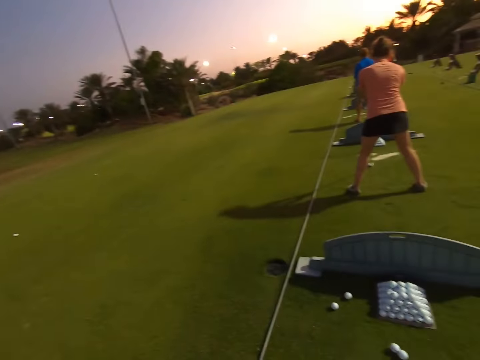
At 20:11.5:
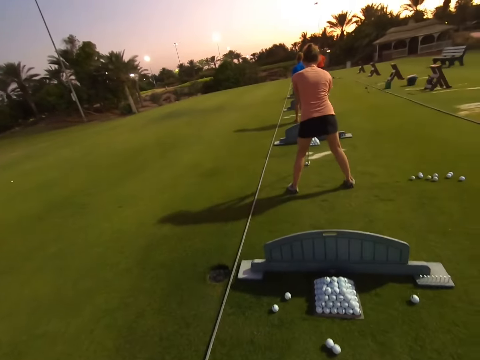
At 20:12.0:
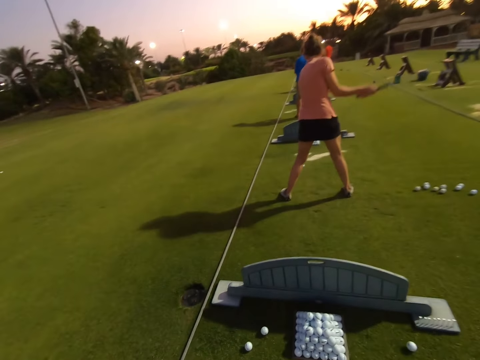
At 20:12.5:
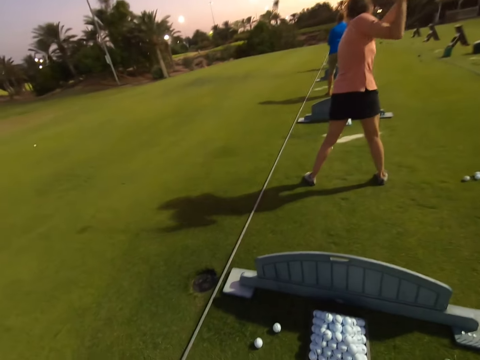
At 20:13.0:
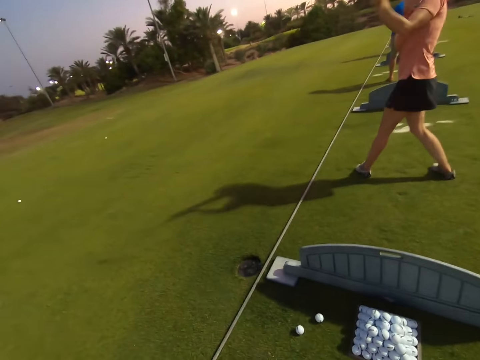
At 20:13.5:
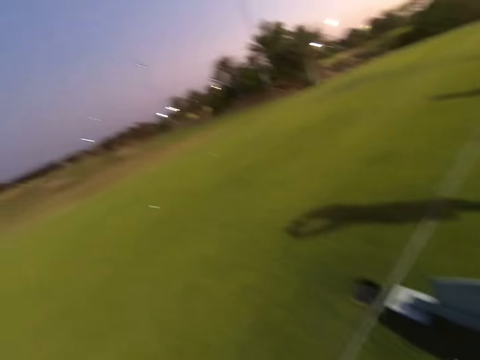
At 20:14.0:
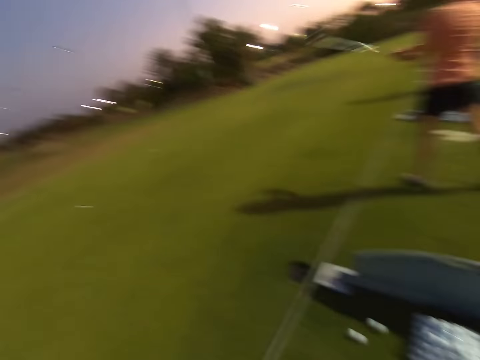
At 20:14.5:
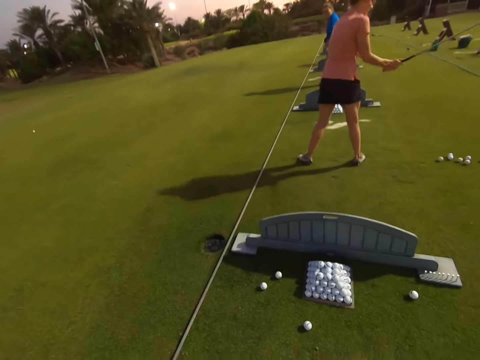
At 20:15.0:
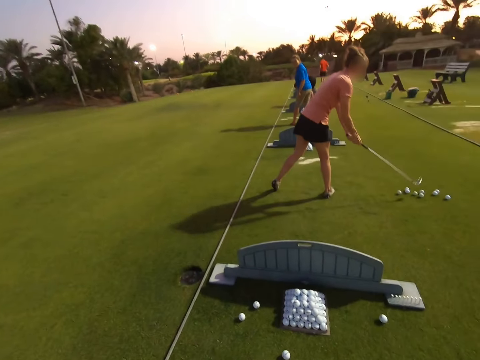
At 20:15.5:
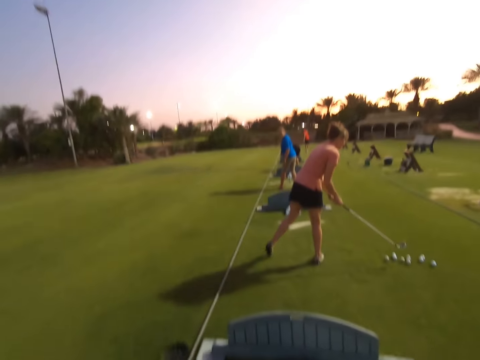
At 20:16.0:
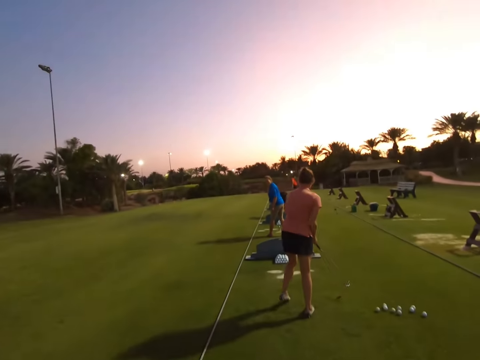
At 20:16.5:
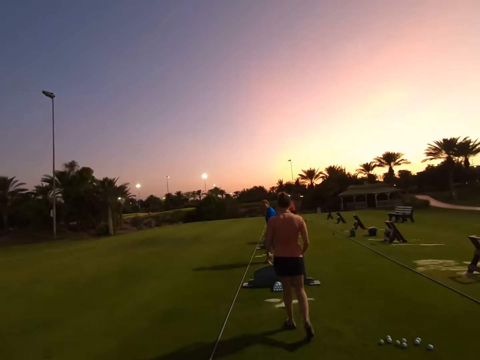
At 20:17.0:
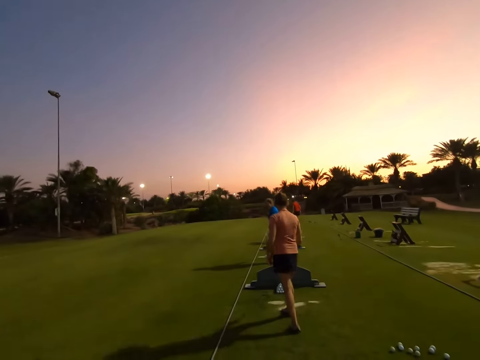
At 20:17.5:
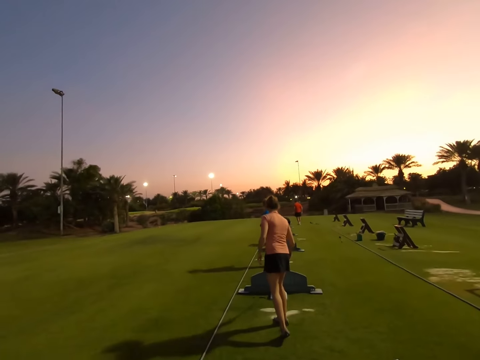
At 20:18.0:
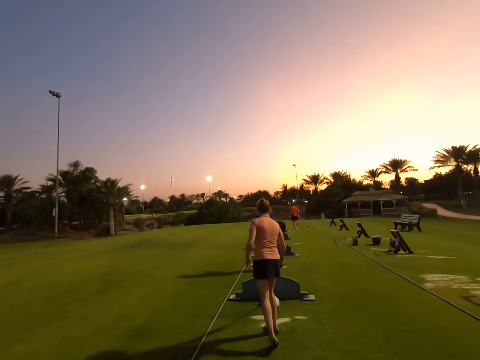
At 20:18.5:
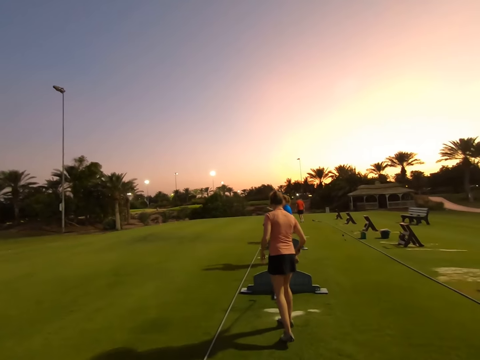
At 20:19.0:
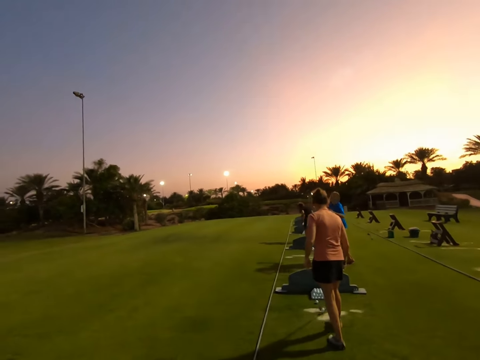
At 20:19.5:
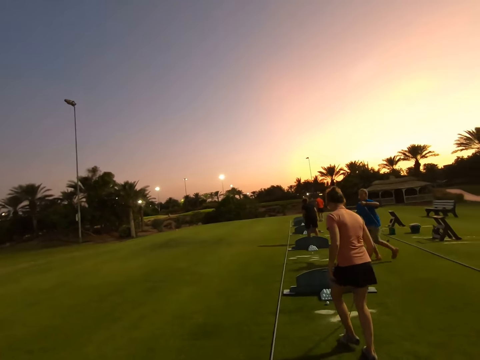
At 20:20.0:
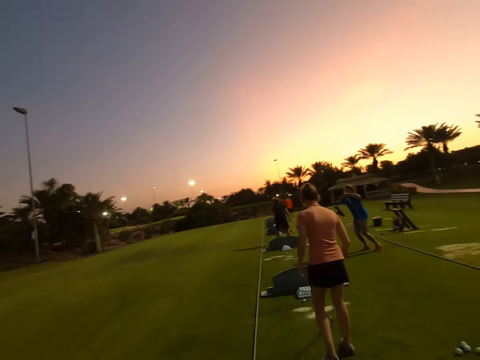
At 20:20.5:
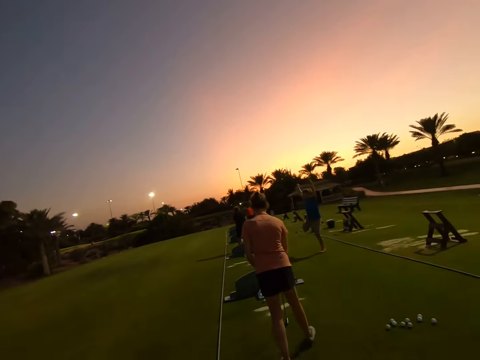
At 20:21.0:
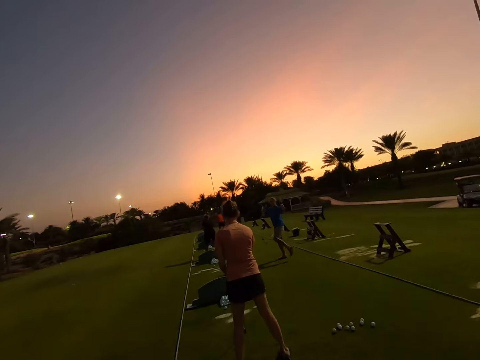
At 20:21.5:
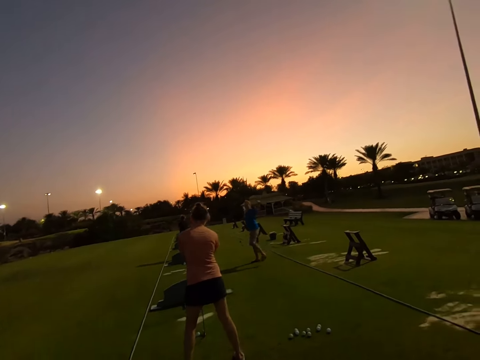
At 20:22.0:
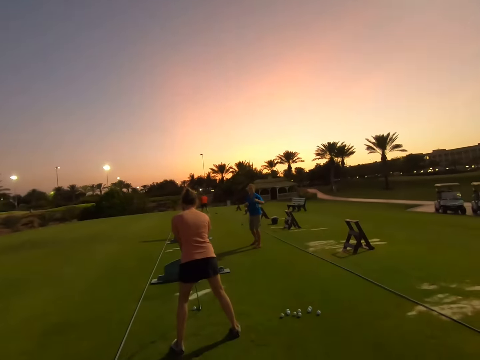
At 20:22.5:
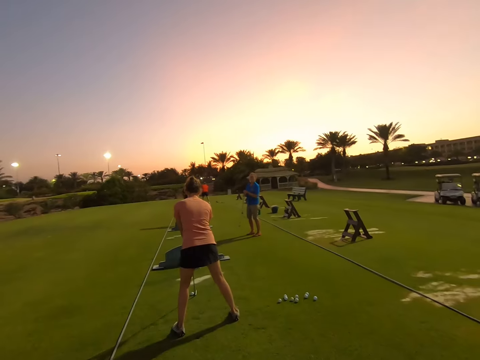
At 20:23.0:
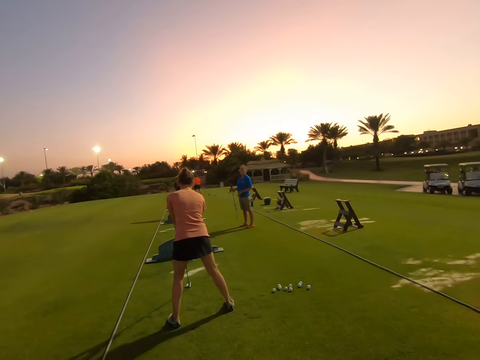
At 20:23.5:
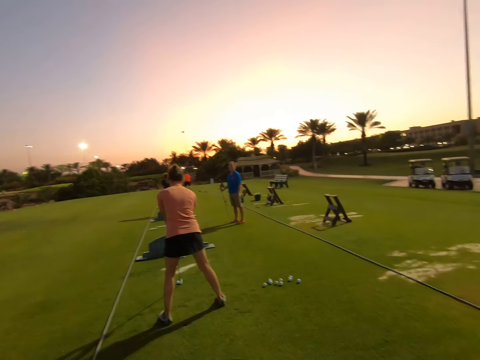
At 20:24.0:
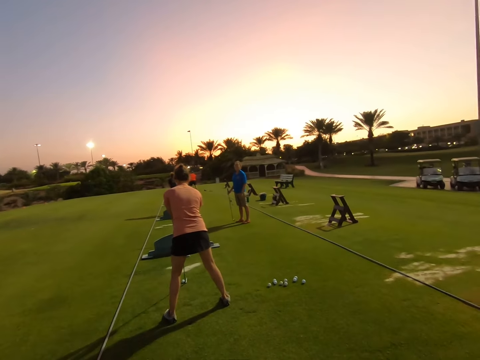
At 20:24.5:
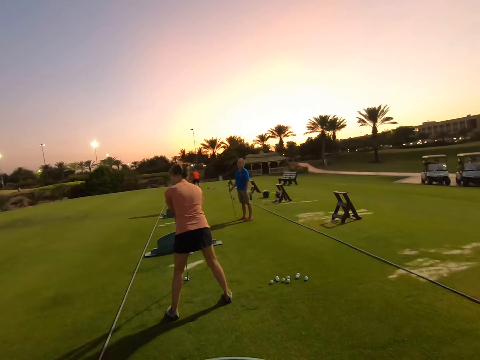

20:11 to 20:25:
A woman hits the ball. Another woman steps back, jumps on her left leg and jumps on her right leg.

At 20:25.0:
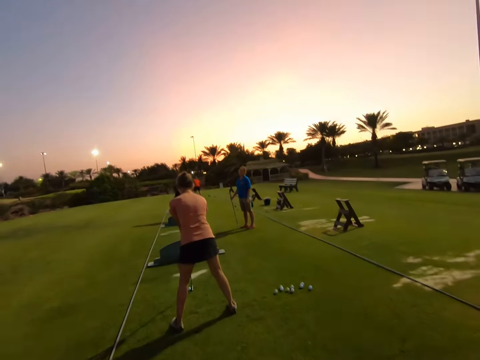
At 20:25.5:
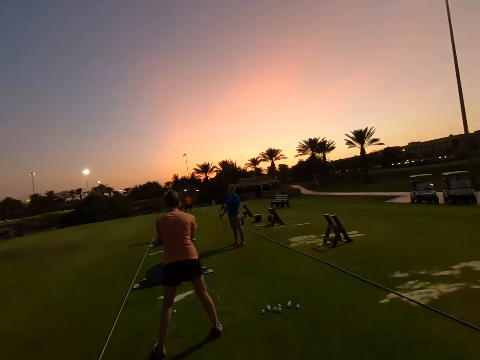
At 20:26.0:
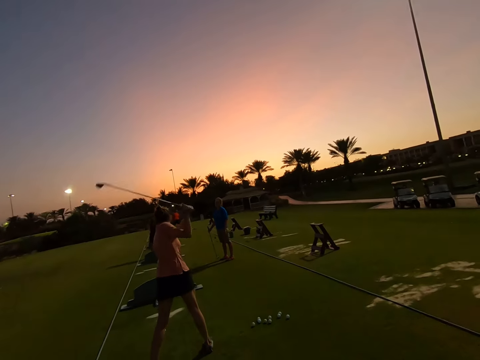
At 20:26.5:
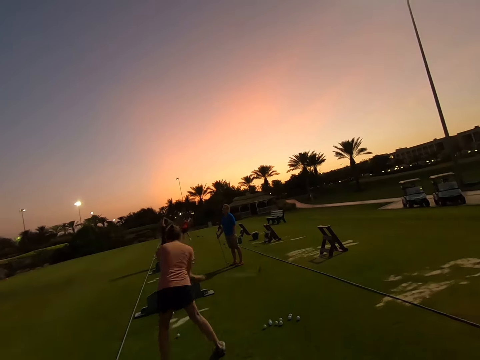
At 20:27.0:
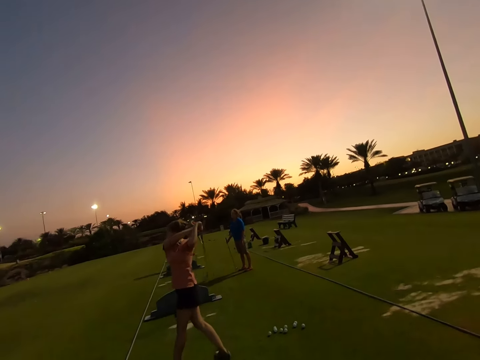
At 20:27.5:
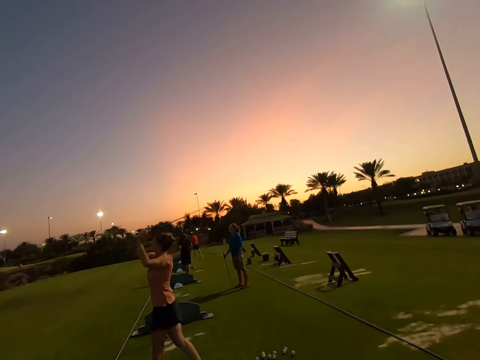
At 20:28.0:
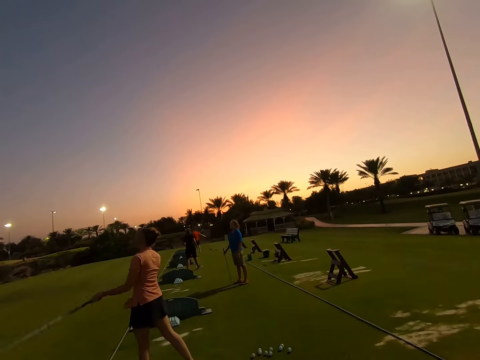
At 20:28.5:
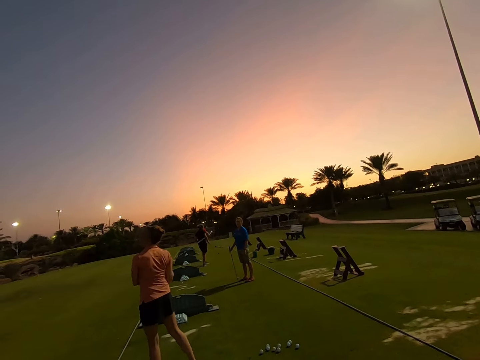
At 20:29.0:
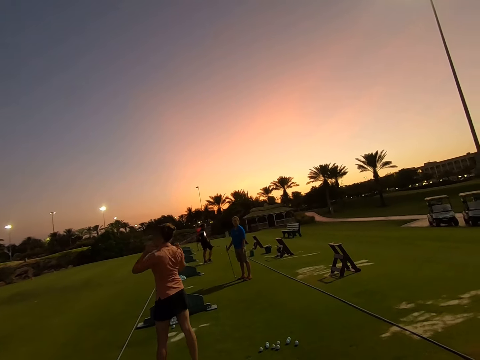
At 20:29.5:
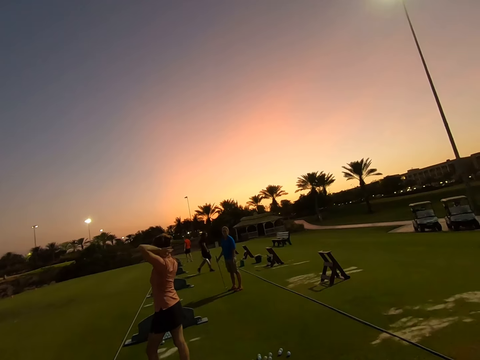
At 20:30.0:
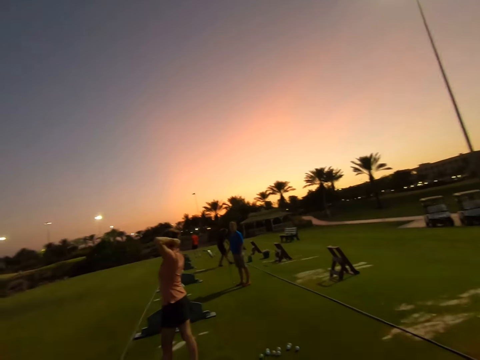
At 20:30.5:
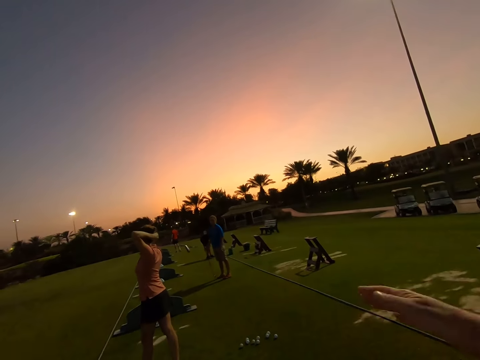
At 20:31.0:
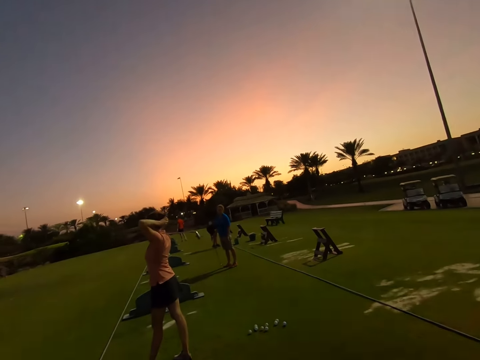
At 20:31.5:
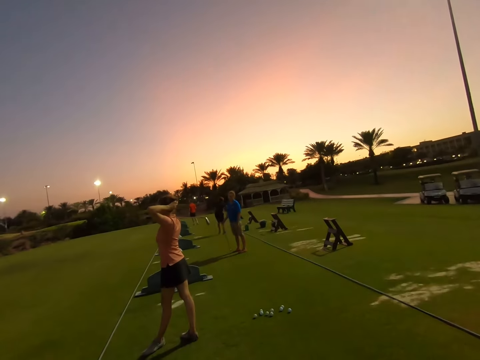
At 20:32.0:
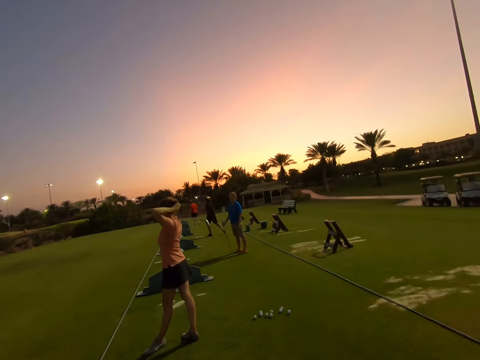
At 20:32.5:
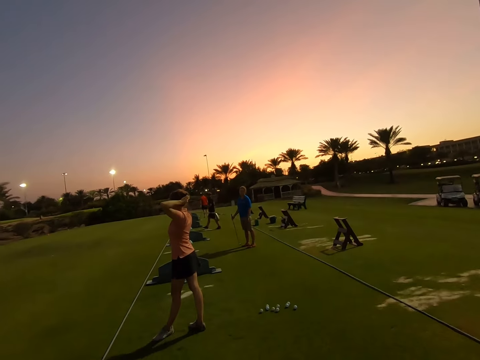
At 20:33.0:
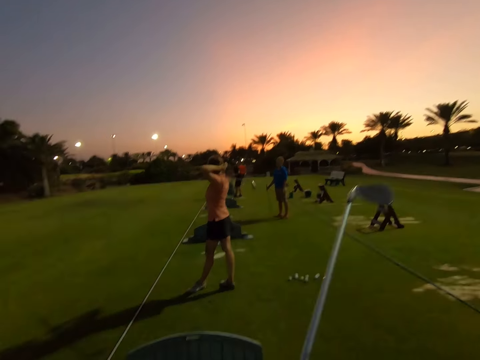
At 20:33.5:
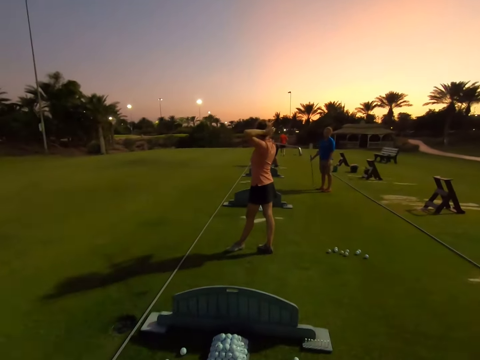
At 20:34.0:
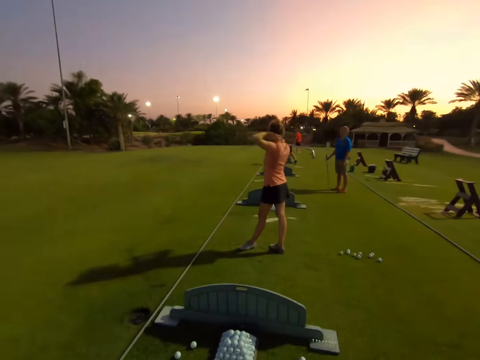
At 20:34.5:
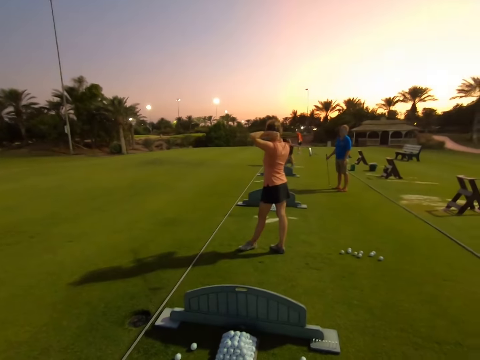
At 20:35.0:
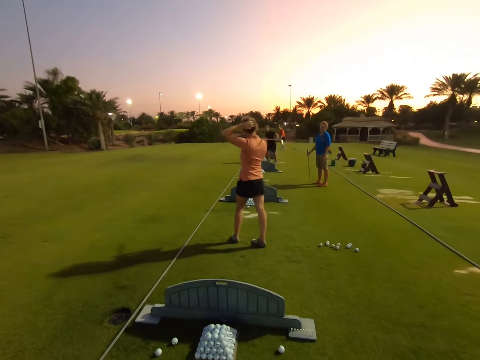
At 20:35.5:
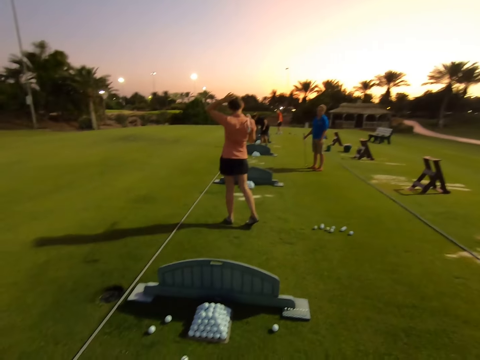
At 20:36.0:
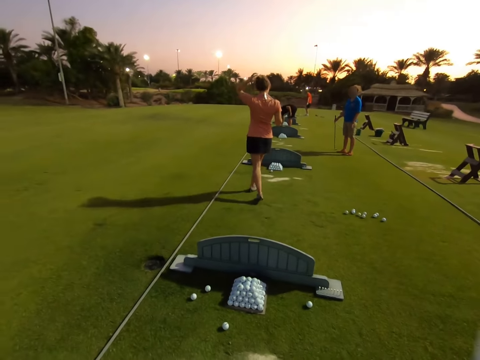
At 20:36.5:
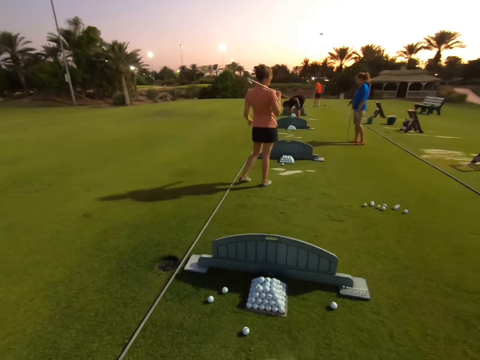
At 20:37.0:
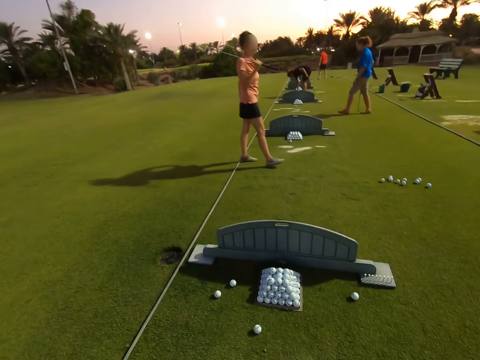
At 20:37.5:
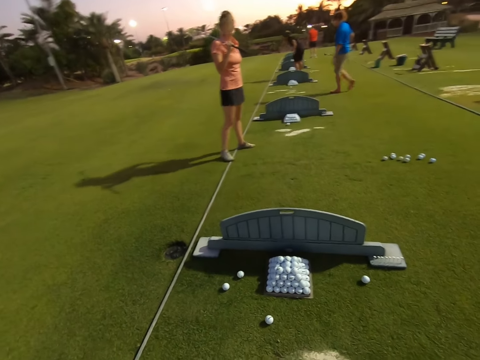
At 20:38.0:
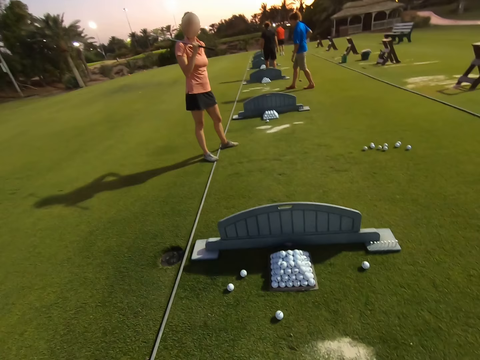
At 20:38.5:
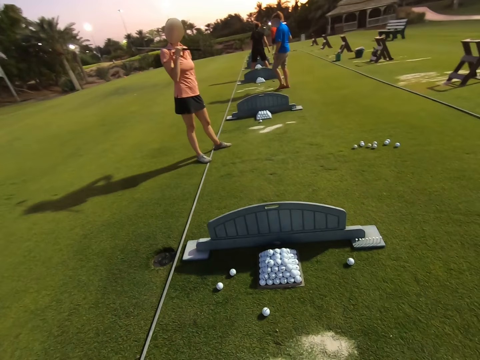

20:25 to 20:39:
A woman hits the ball.
